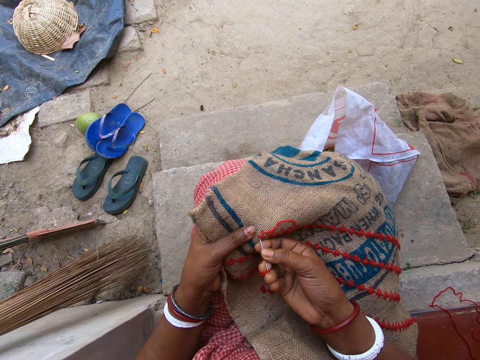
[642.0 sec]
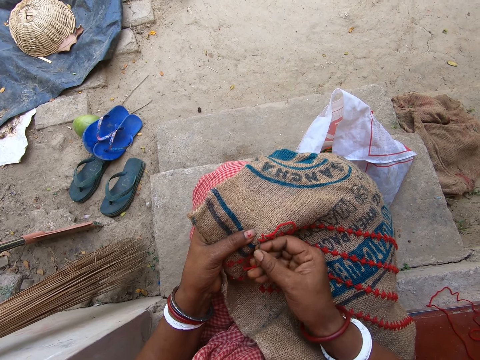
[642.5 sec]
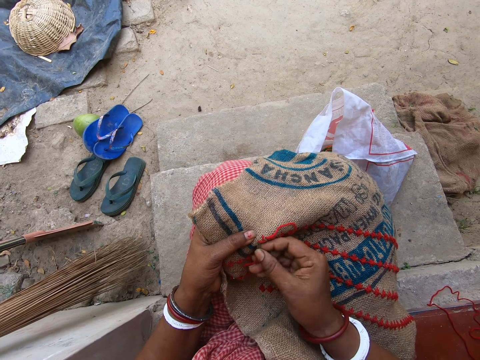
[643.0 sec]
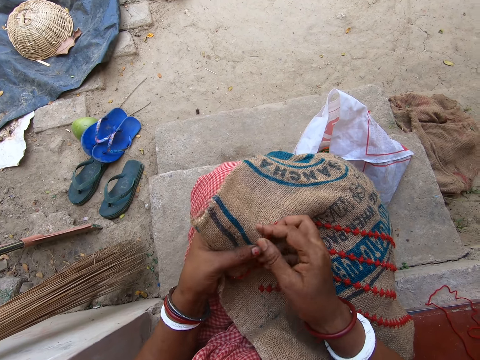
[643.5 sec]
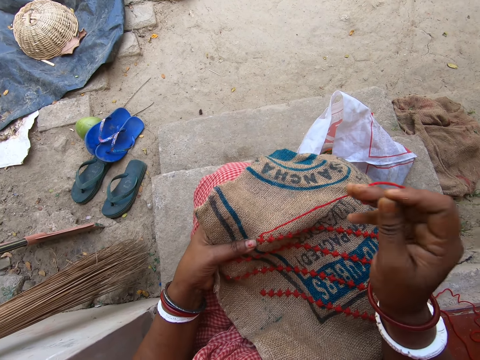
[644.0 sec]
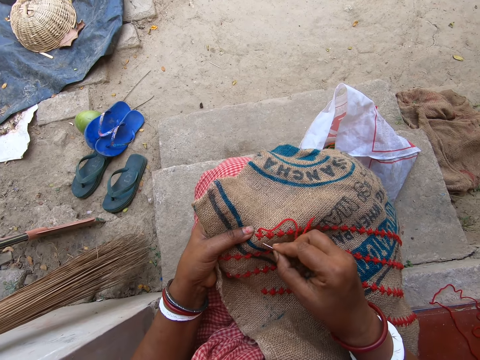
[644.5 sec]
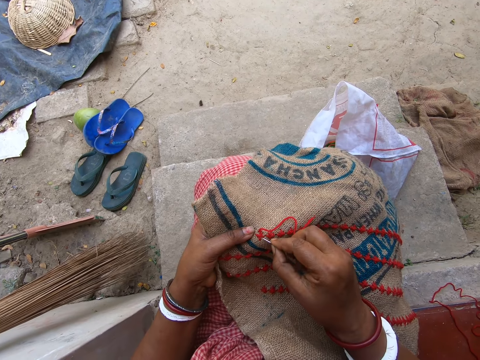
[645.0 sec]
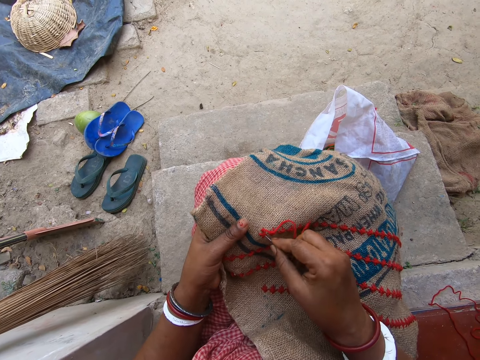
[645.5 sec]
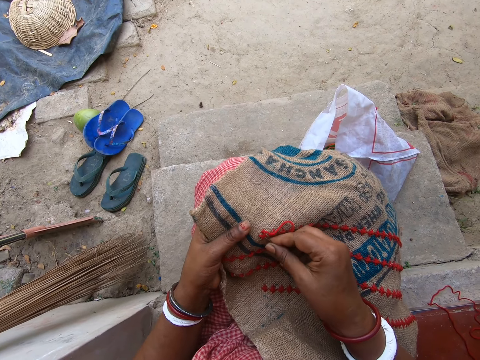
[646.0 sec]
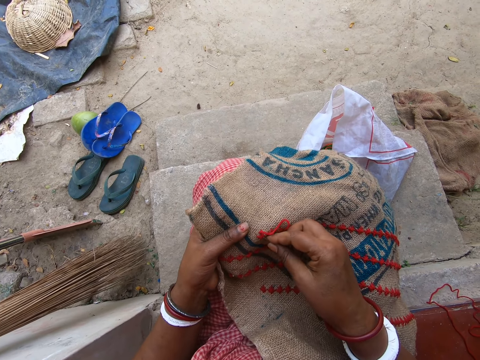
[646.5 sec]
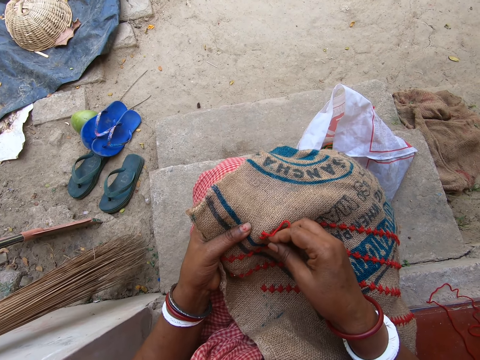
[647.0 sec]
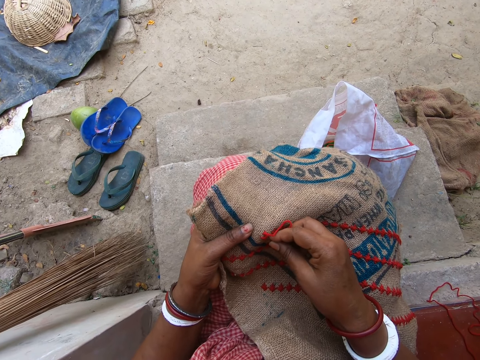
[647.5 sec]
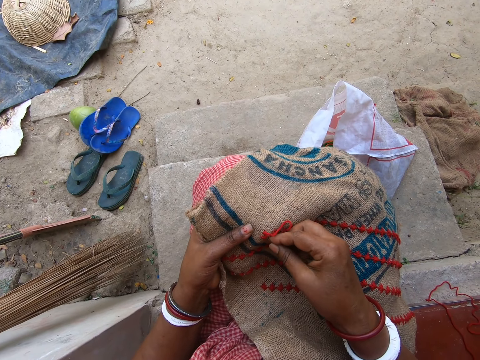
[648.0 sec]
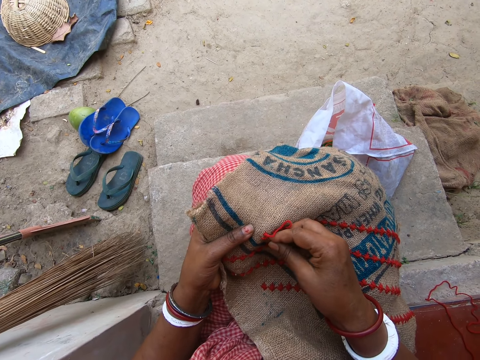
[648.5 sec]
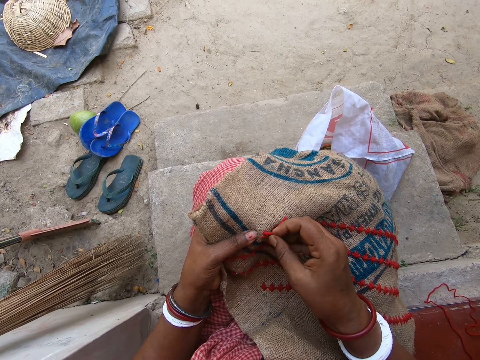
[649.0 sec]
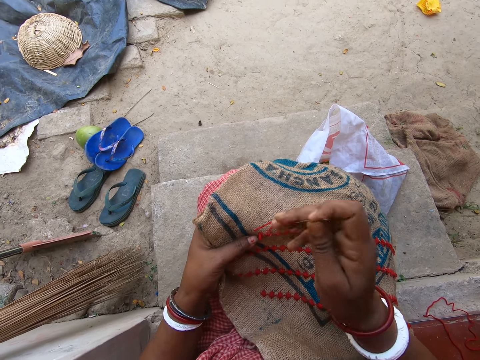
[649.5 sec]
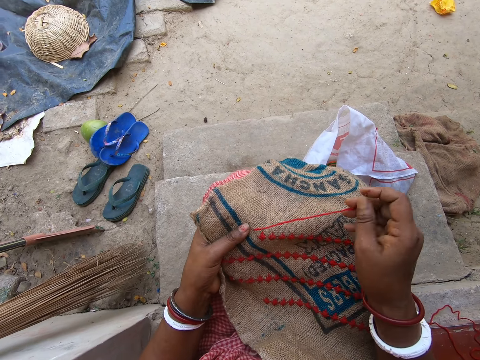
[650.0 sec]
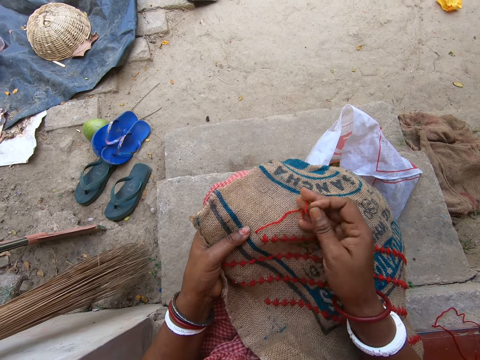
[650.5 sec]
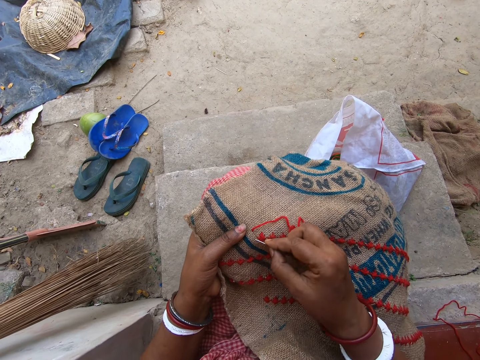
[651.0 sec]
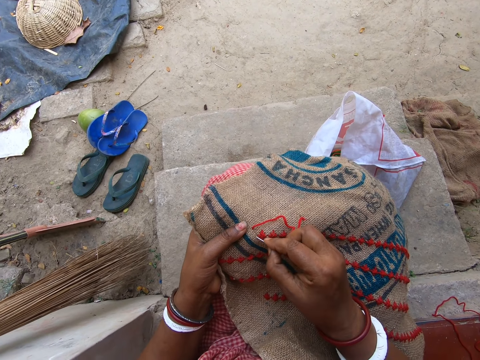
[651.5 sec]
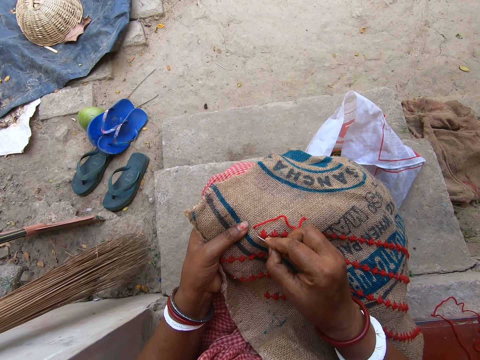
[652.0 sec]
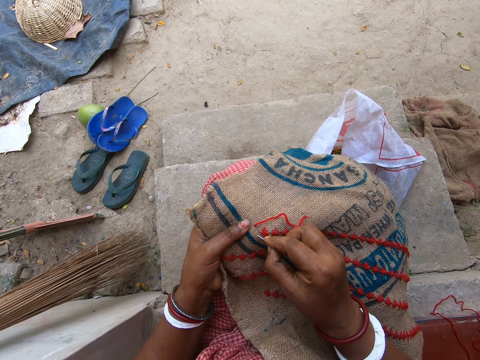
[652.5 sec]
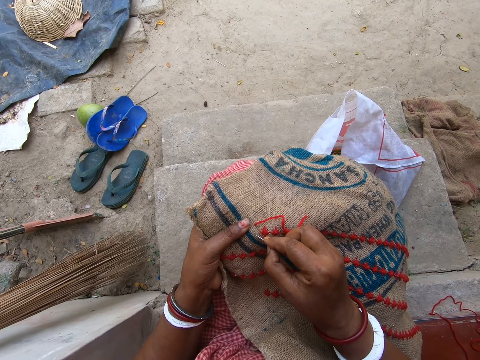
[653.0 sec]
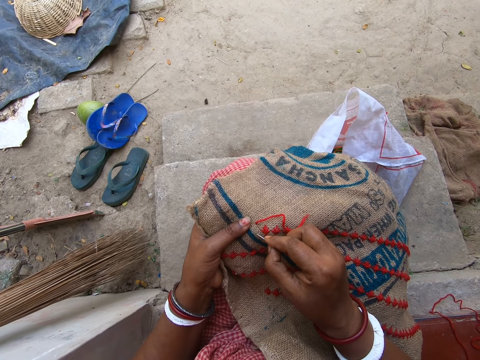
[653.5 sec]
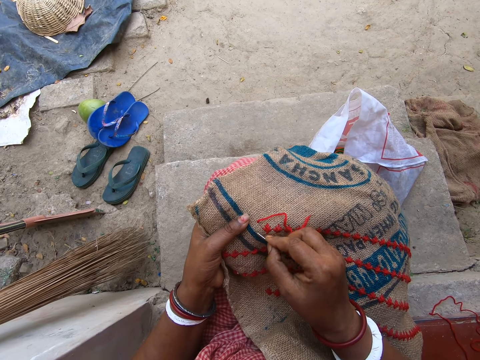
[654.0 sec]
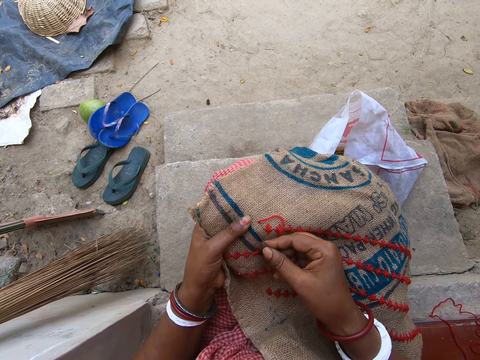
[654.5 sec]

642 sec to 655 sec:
The camera wearer pulls the needle from the jute sack on her lap with her right hand. She inserts the needle in her right hand in the jute sack on her lap. She stitches a thread on the sack. She pulls the needle from the jute sack on her lap with her right hand. She moves the wool thread on the jute sack on her lap with her right hand. She inserts the needle in her right hand in the jute sack on her lap. She stitches the thread on the sack.

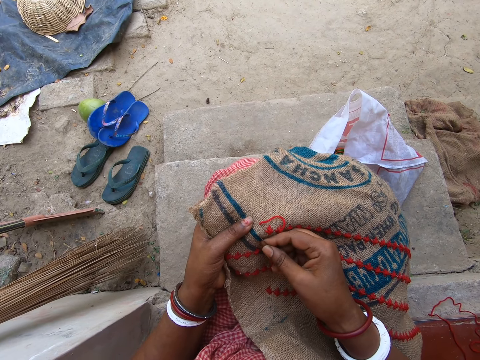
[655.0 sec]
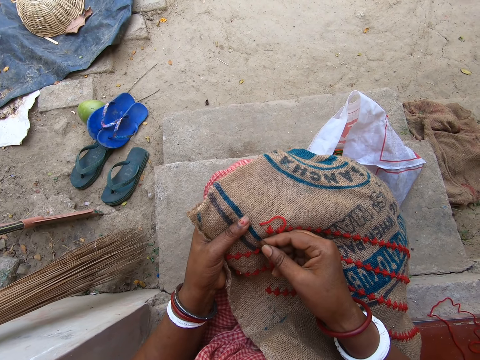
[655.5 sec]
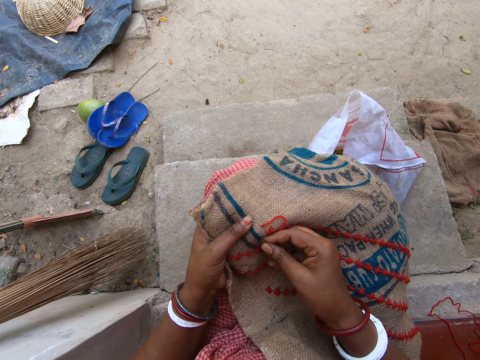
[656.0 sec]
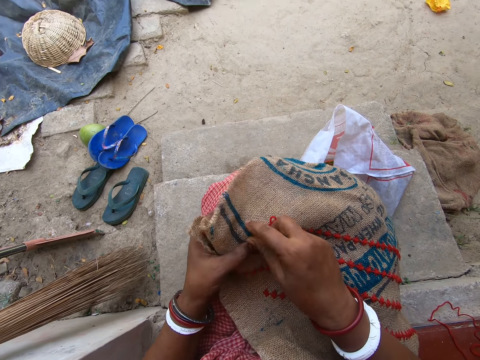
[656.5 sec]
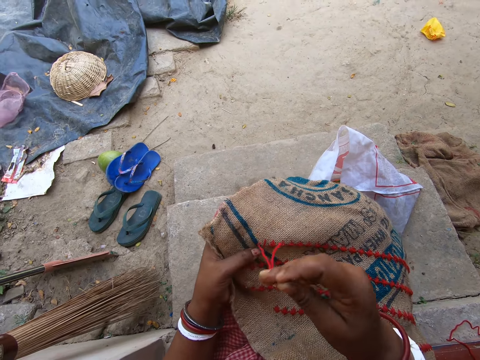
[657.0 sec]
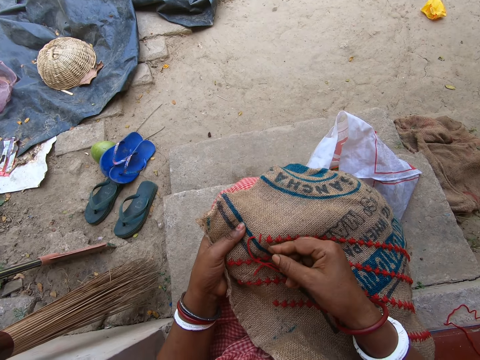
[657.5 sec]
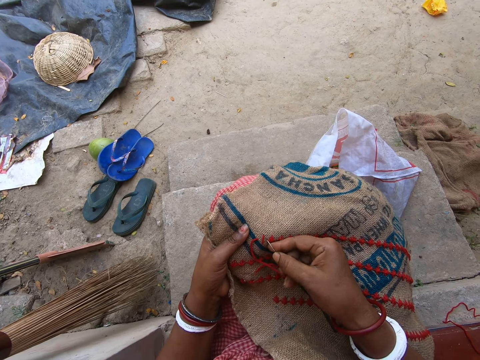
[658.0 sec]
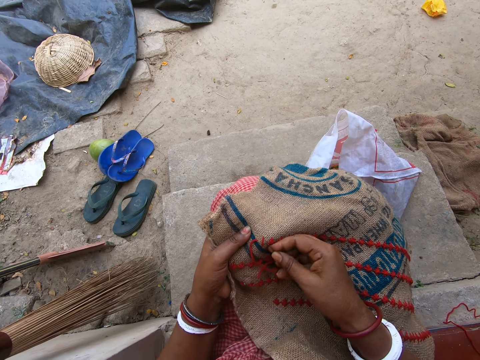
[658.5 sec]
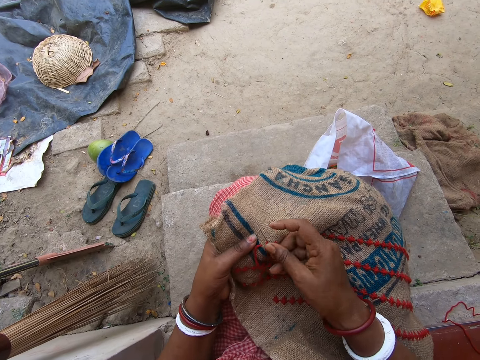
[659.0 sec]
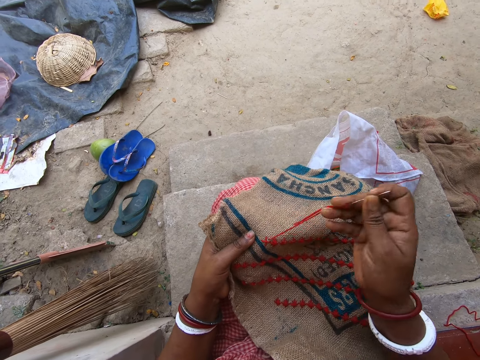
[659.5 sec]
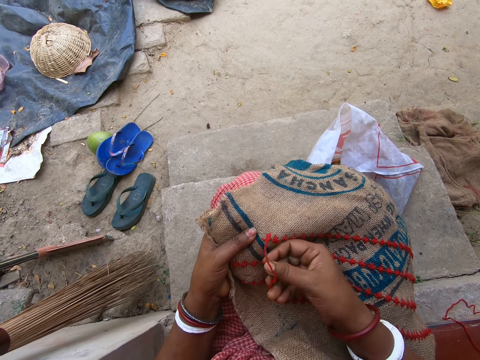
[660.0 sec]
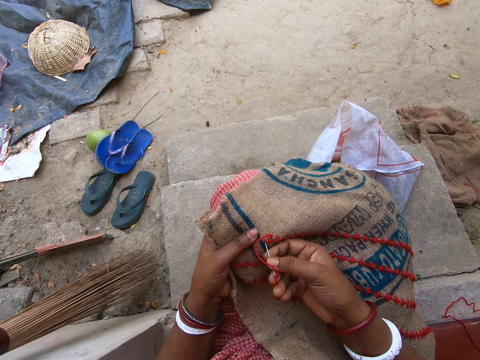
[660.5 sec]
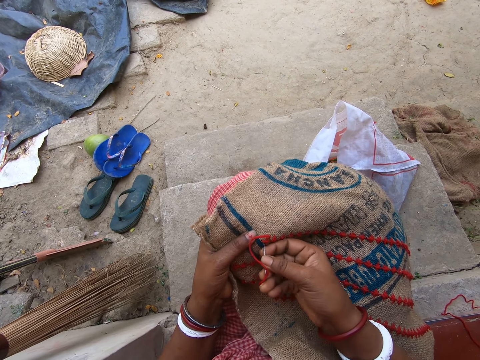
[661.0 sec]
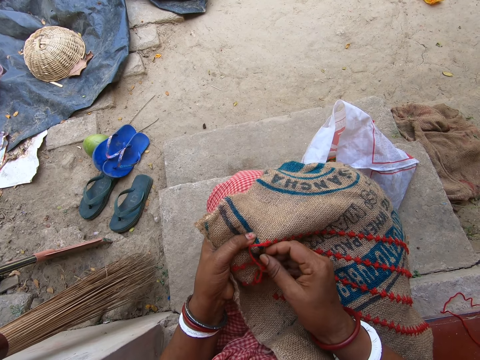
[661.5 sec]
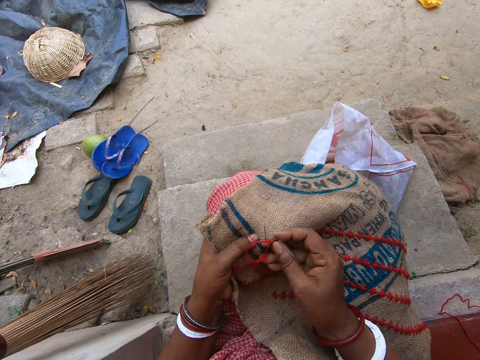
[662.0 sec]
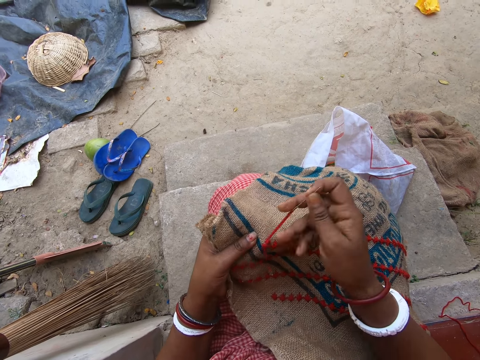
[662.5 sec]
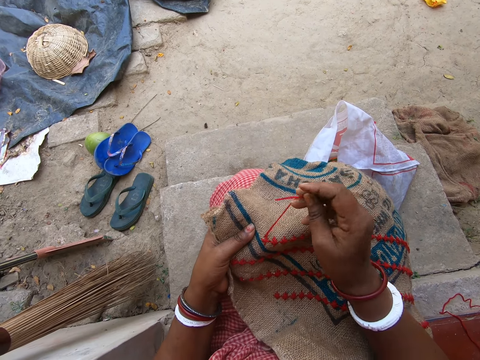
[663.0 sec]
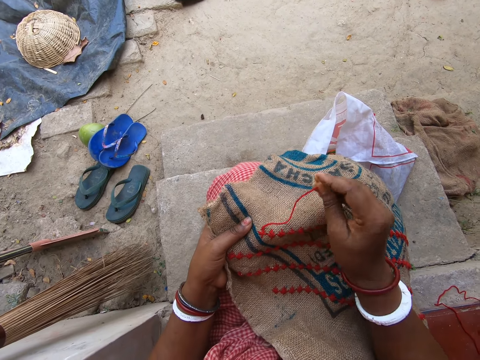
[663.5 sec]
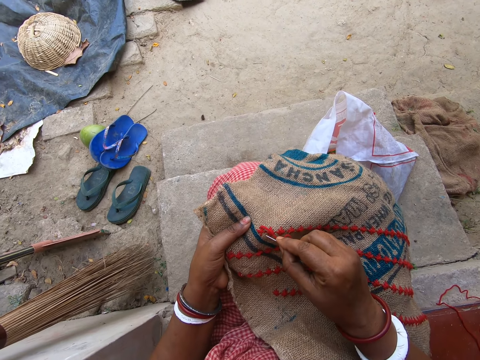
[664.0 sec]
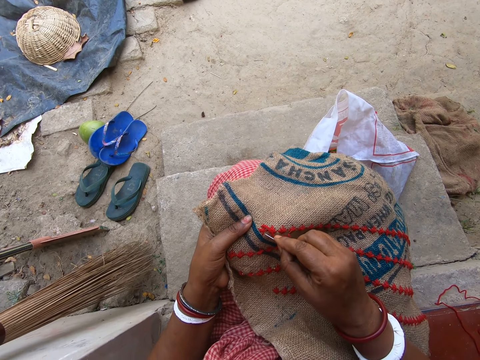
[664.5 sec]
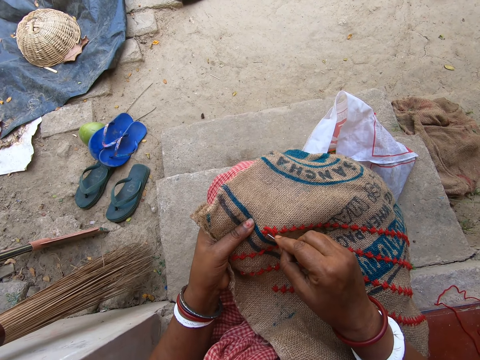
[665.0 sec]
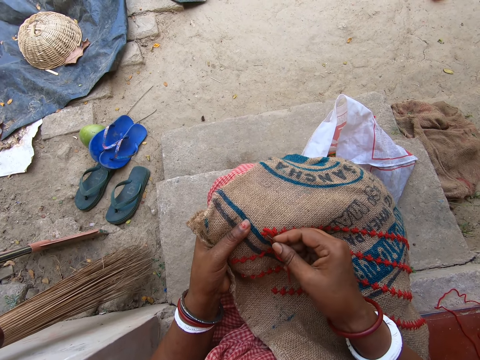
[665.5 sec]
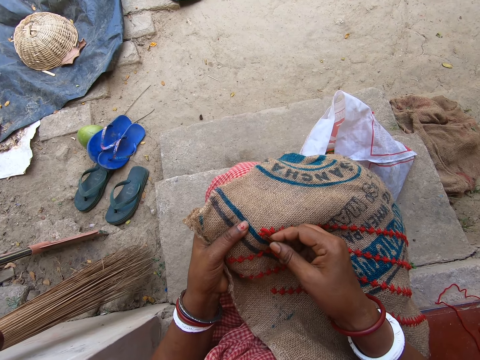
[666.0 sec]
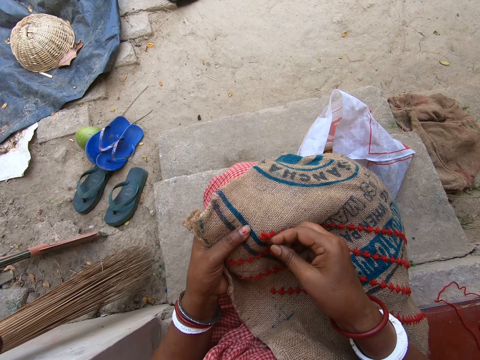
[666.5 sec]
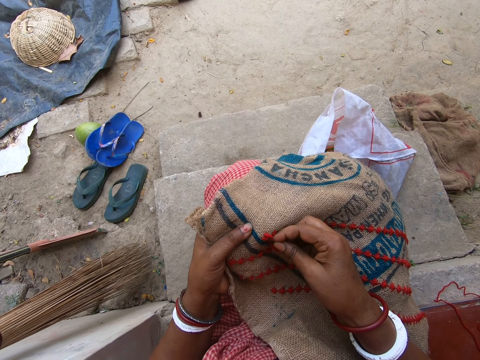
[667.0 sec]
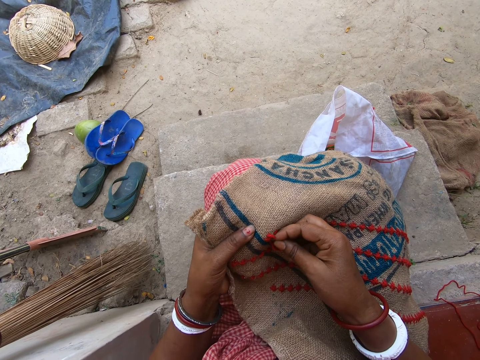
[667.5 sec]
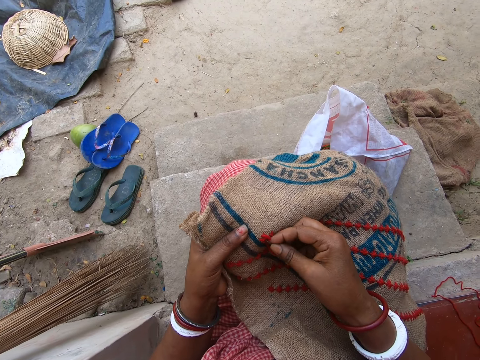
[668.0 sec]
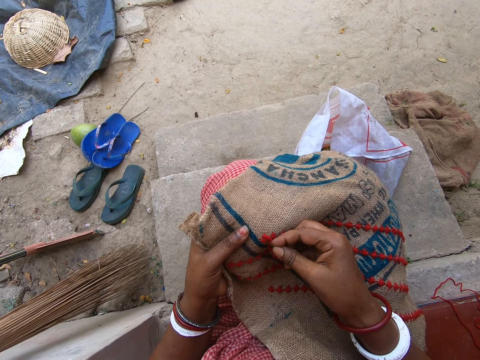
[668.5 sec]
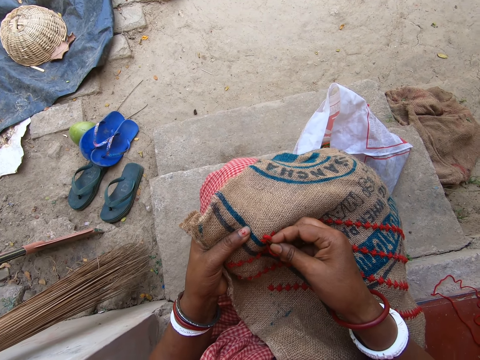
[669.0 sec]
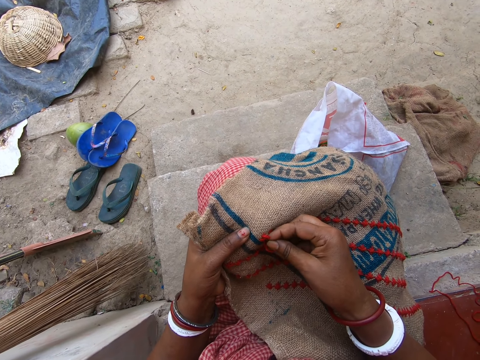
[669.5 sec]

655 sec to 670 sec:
The camera wearer pulls the needle from the jute sack on her laps with her right hand. She inserts the needle in her right hand in the jute sack on her laps. She pulls the needle from the jute sack on her laps with her right hand. She inserts the needle in her right hand in the jute sack on her laps. She pulls the needle from the jute sack on her laps with her right hand. She inserts the needle in her right hand in the jute sack on her laps.
